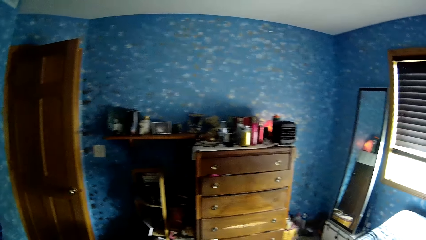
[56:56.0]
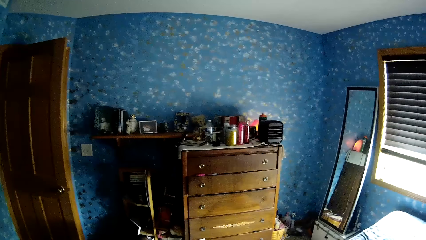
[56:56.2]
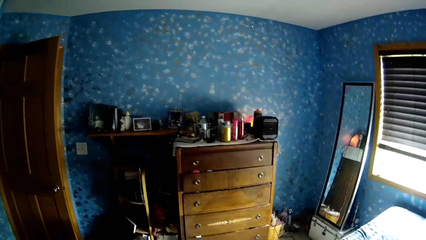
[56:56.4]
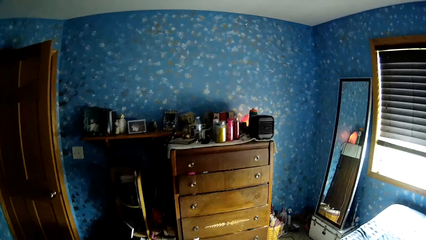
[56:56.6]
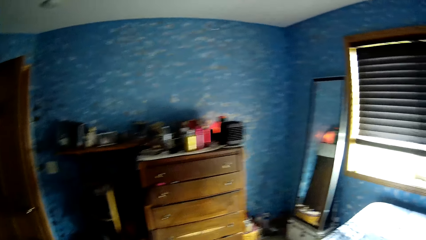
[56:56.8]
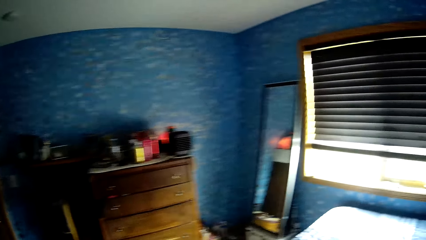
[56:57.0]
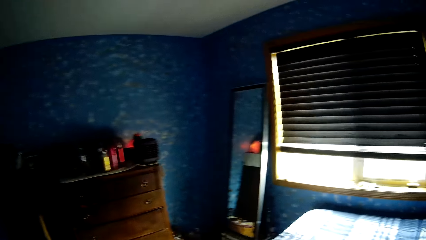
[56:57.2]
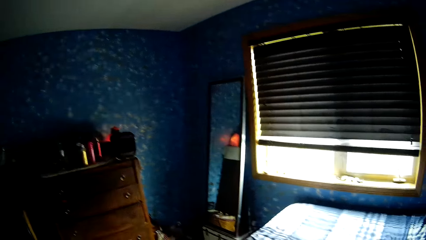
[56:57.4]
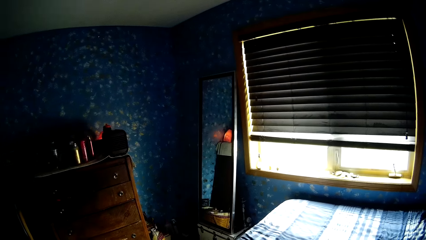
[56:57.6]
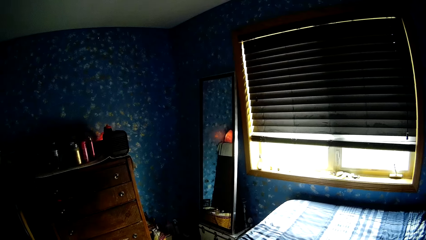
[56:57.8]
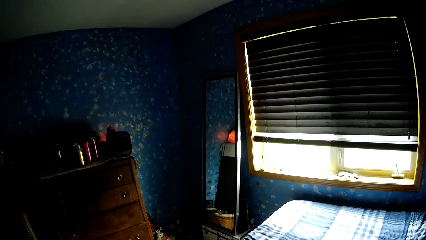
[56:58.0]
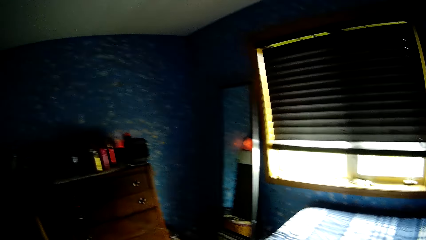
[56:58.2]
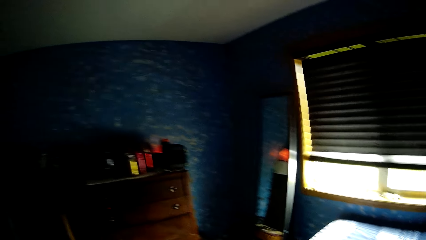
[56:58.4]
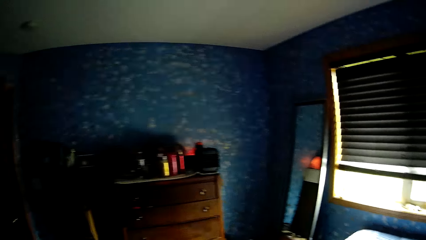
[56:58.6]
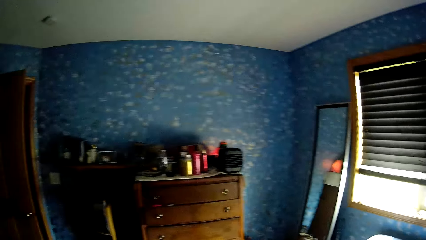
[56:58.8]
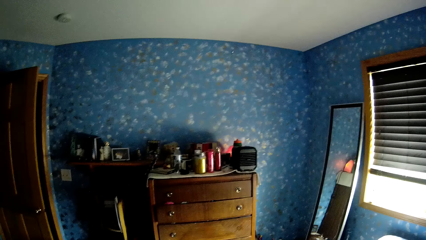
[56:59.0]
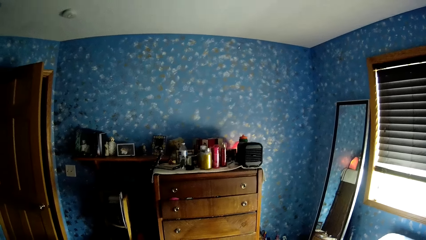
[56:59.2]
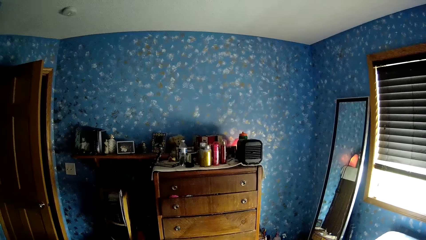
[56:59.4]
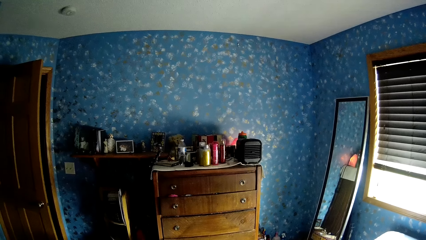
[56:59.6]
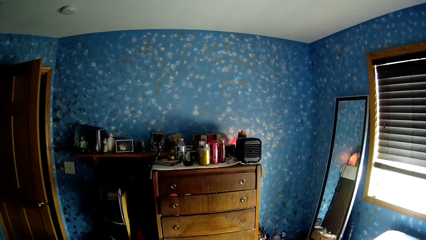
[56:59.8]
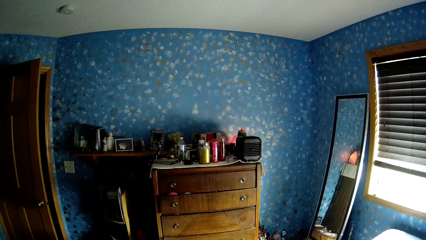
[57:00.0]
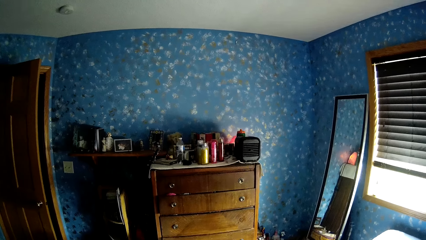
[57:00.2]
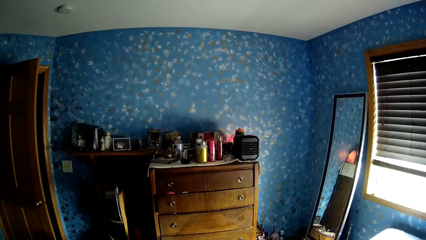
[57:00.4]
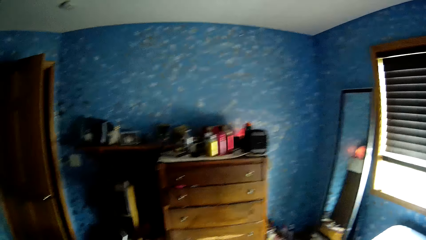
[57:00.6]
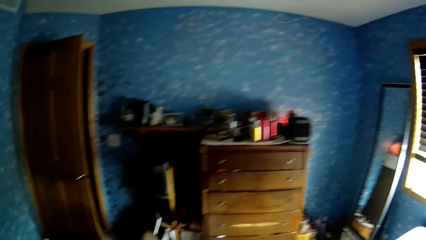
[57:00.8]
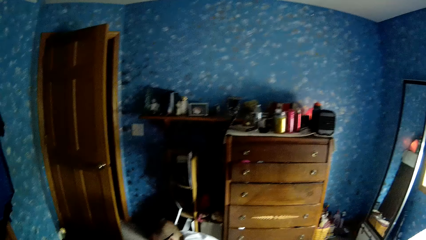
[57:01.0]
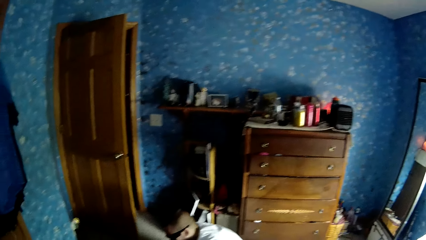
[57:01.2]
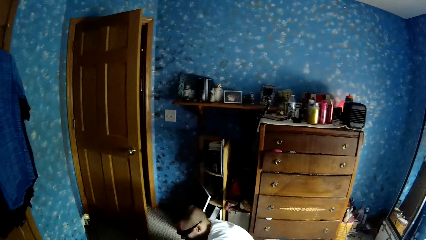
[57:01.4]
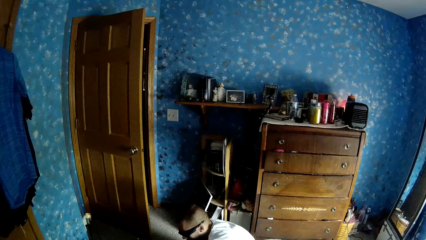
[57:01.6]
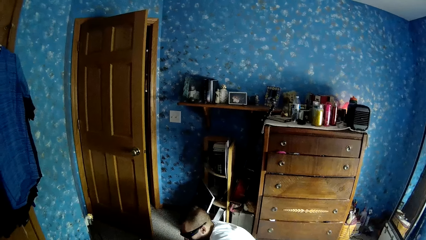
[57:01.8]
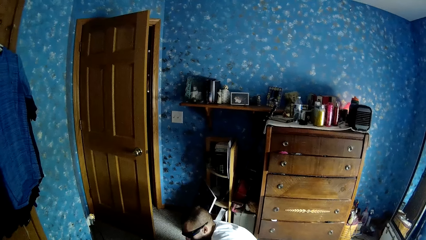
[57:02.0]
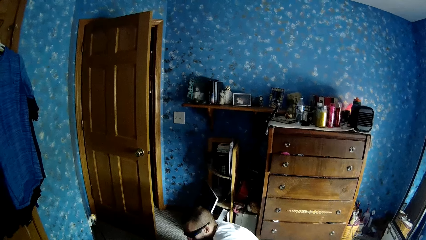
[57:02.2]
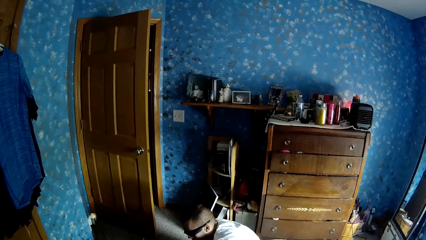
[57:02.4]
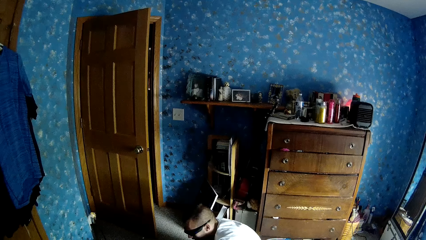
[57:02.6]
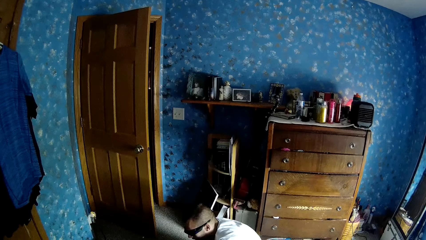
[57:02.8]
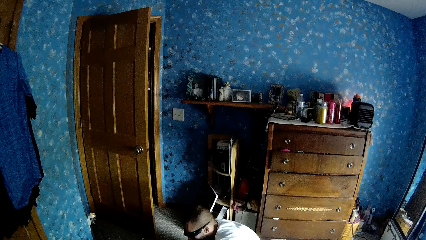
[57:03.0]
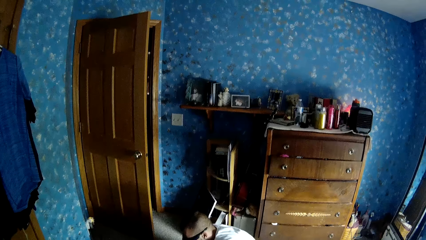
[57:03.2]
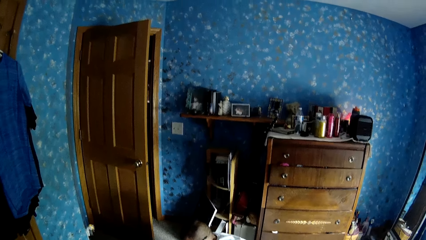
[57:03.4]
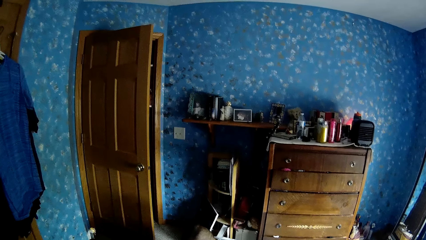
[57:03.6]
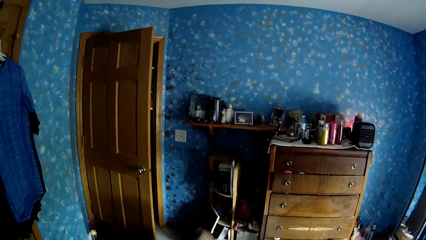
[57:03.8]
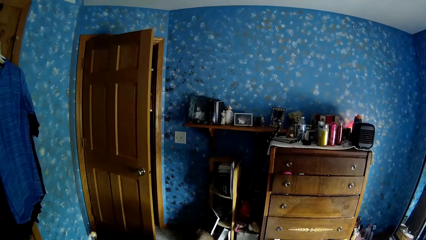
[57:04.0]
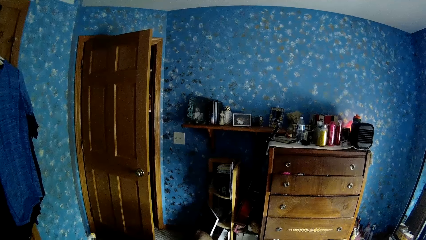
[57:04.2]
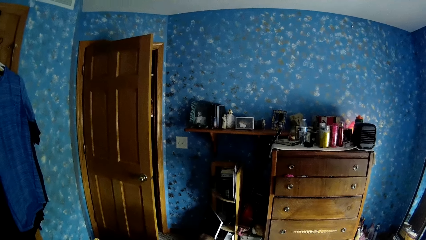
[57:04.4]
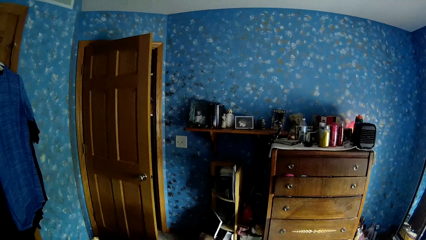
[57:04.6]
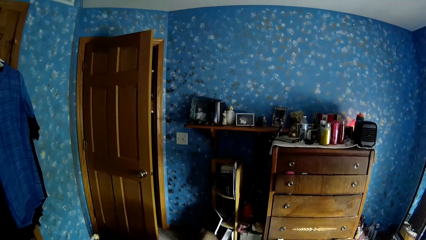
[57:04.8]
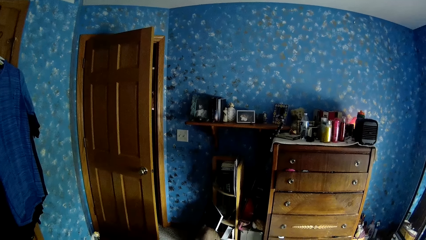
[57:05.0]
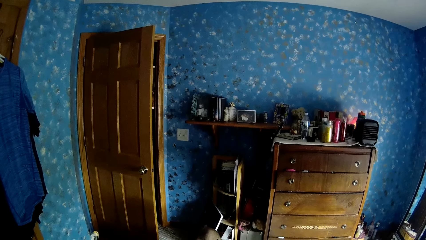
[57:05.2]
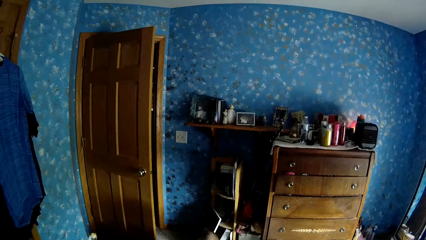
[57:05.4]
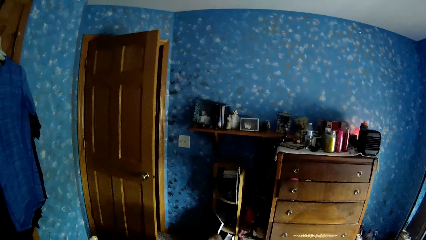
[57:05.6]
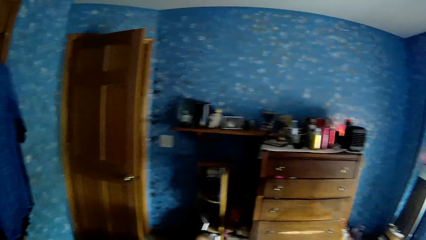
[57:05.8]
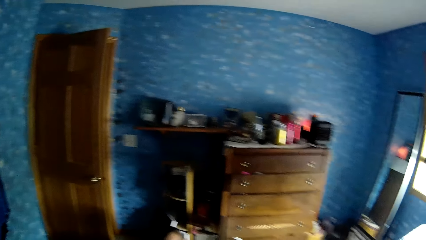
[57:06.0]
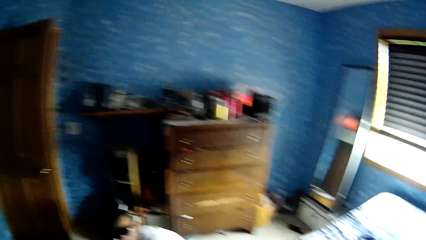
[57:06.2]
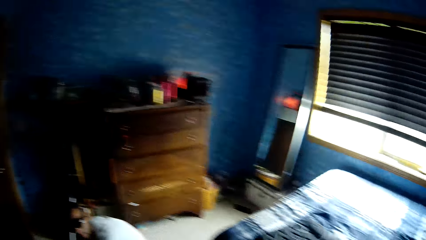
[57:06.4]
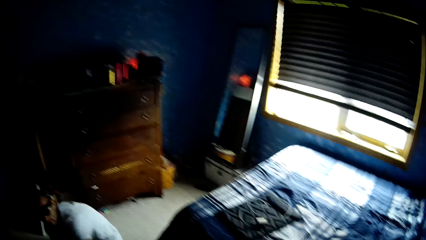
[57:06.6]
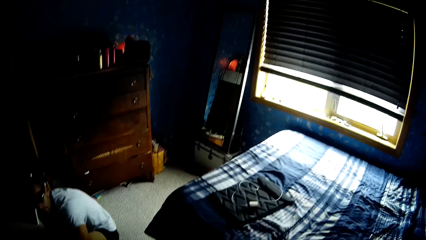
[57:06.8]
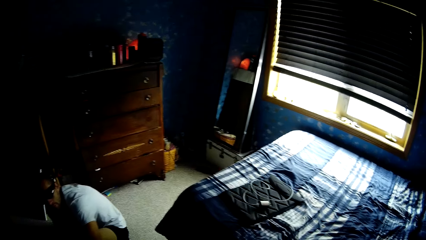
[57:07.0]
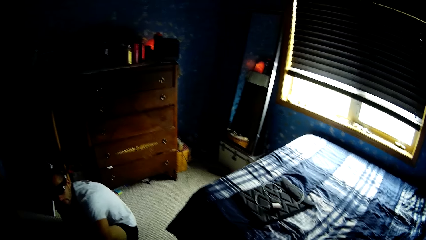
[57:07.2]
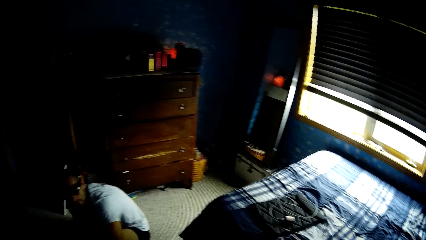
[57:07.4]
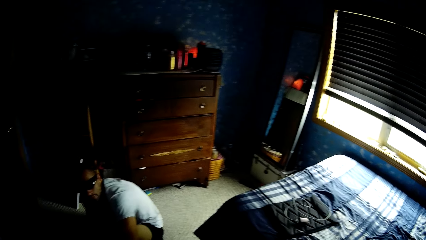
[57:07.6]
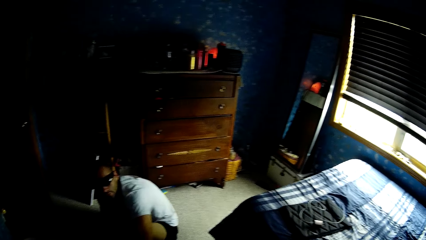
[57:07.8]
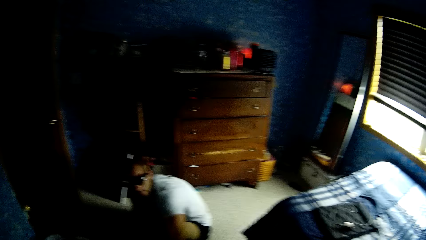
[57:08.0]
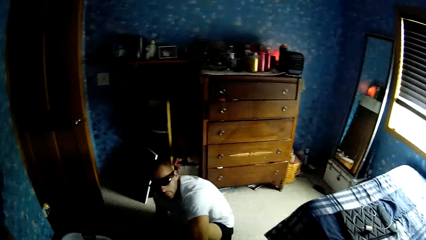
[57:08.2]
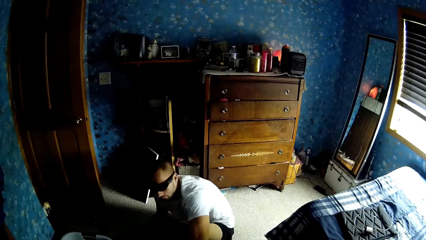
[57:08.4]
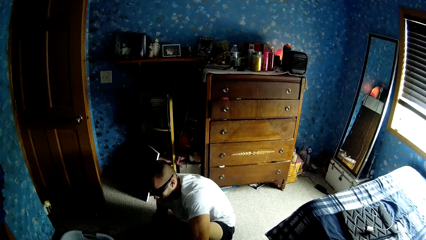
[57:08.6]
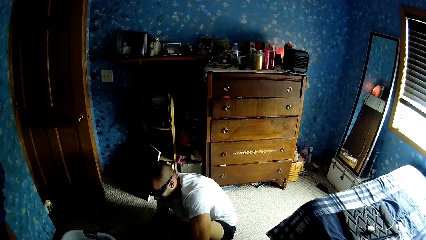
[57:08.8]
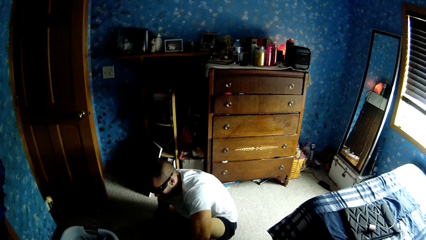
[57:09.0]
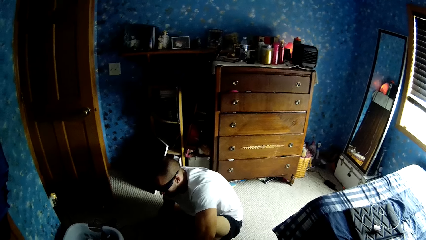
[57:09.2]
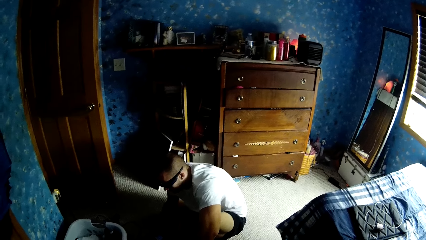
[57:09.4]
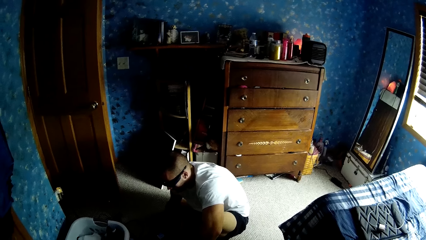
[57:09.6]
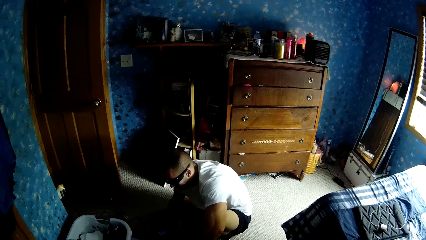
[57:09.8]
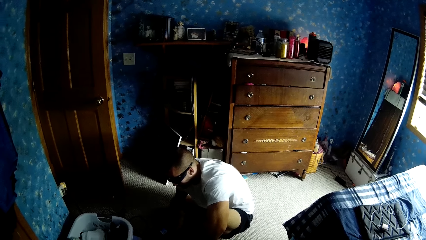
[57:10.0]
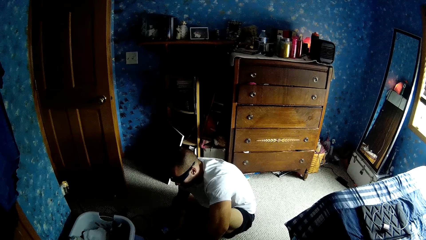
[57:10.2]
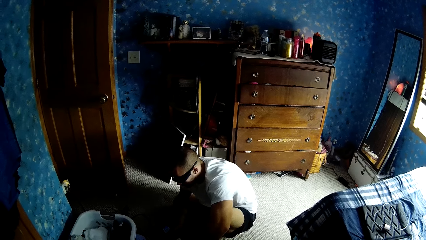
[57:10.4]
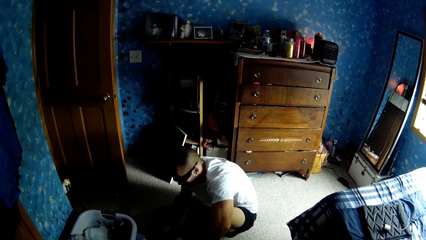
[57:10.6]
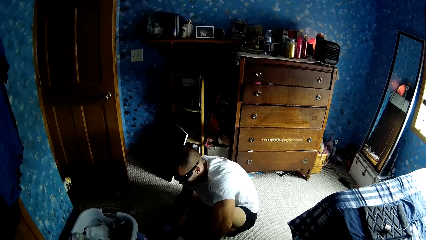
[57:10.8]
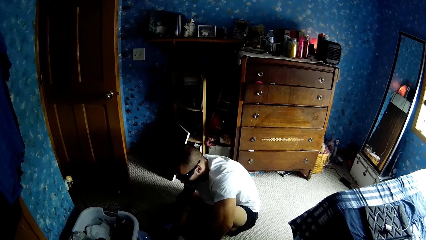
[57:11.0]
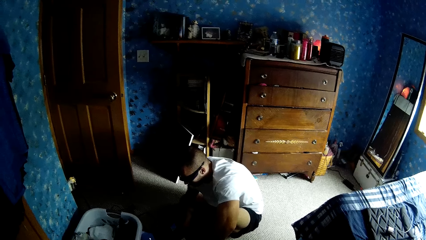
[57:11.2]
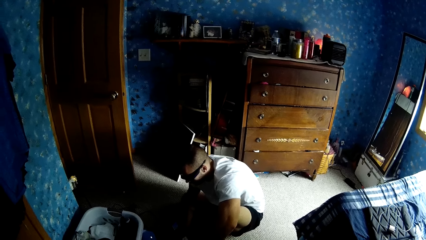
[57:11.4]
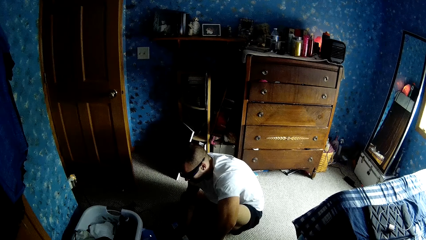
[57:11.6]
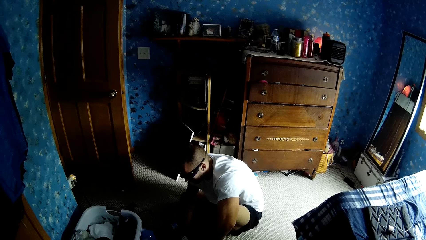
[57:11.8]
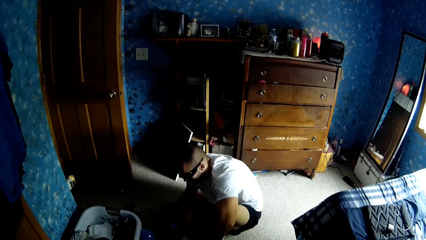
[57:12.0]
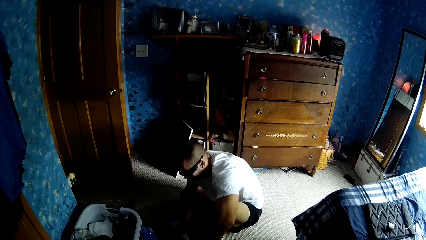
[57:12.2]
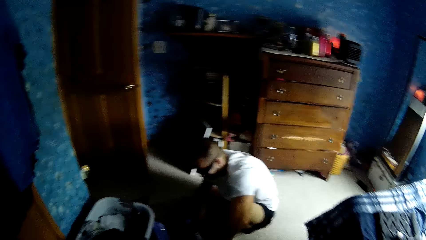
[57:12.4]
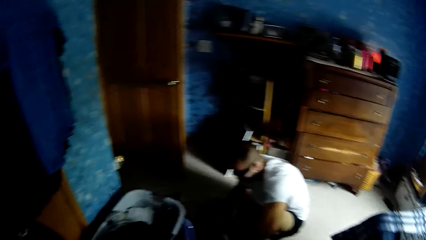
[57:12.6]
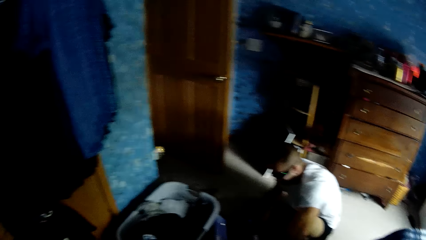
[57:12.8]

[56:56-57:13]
The camera wearer looks around the room. They talk to another person. They look around the room. They talk to the person. They look at the person.
